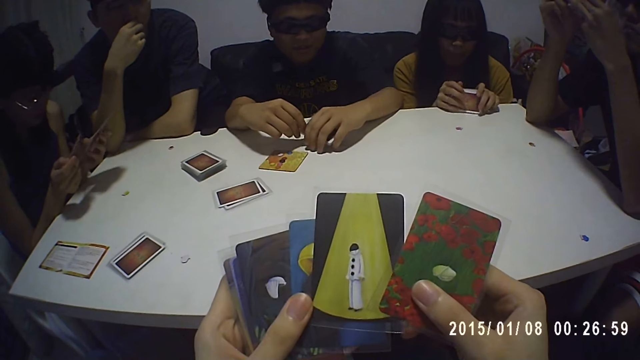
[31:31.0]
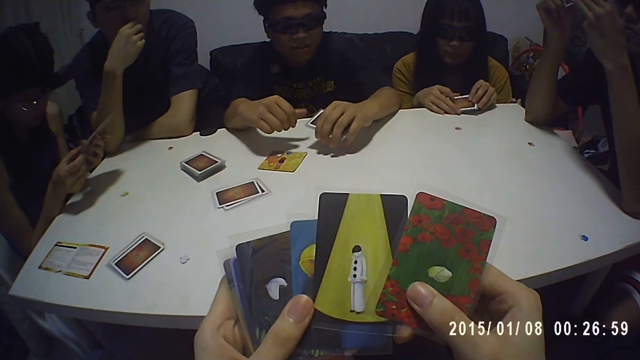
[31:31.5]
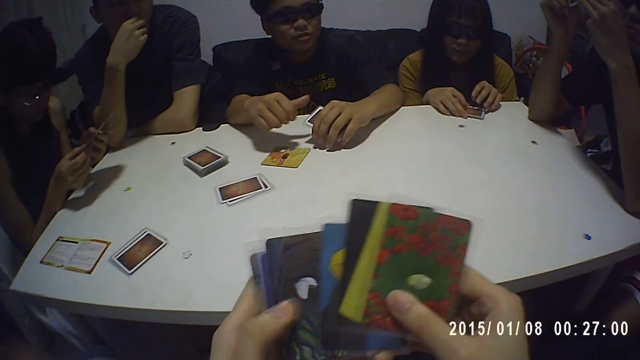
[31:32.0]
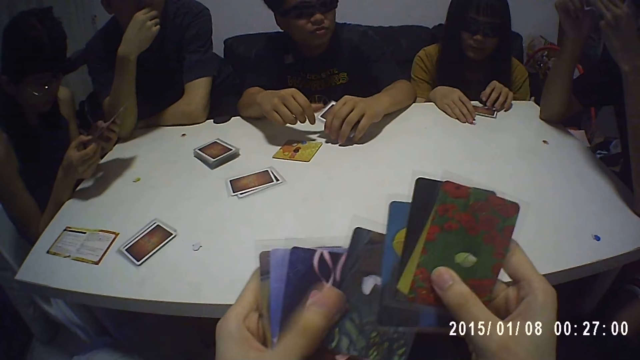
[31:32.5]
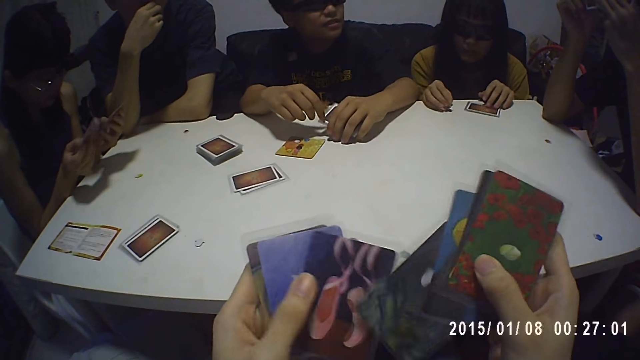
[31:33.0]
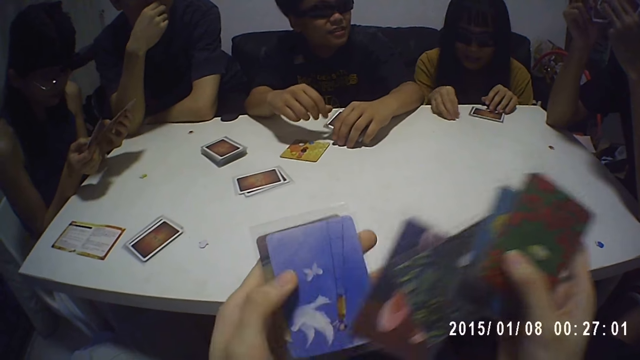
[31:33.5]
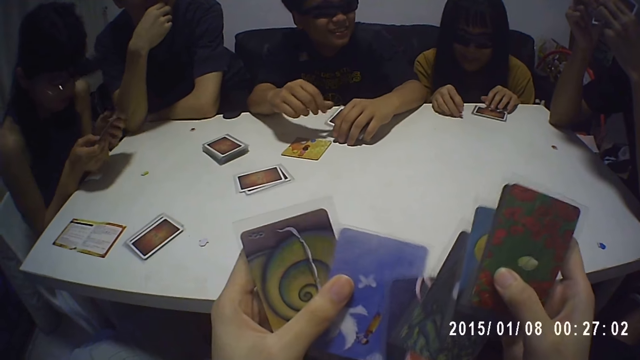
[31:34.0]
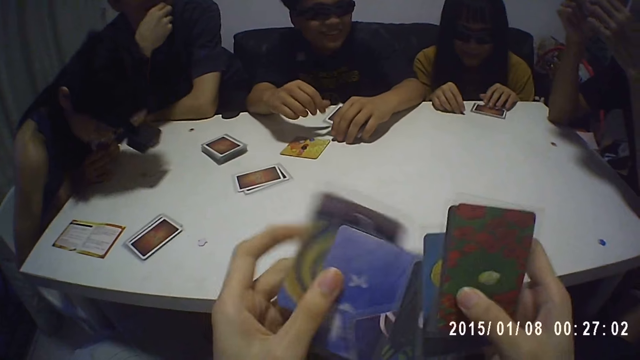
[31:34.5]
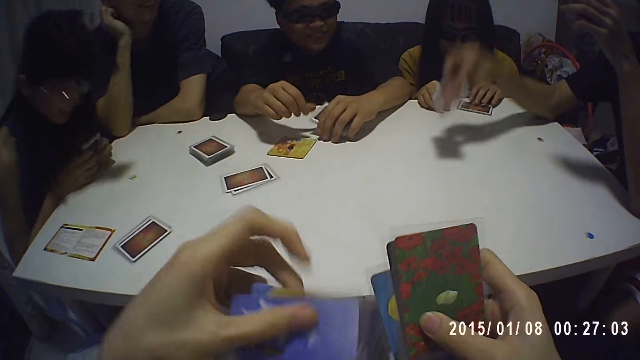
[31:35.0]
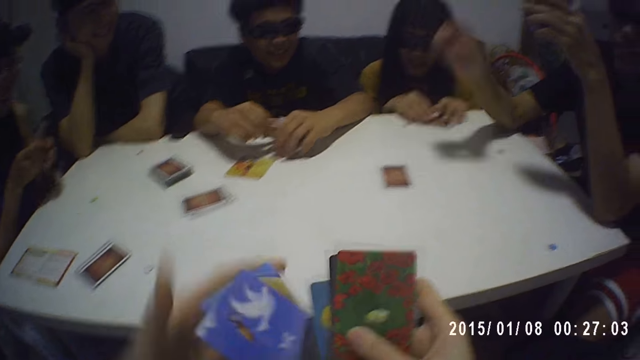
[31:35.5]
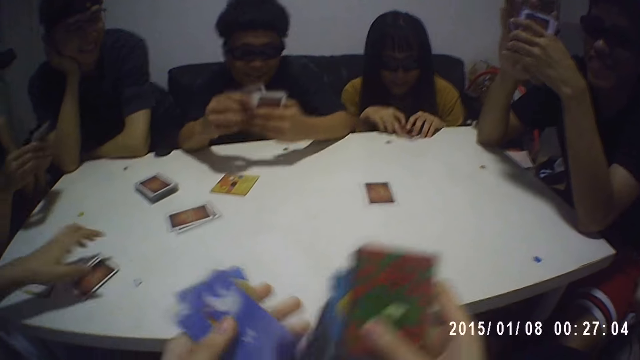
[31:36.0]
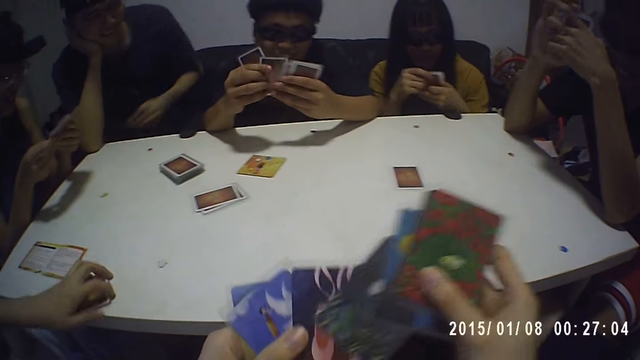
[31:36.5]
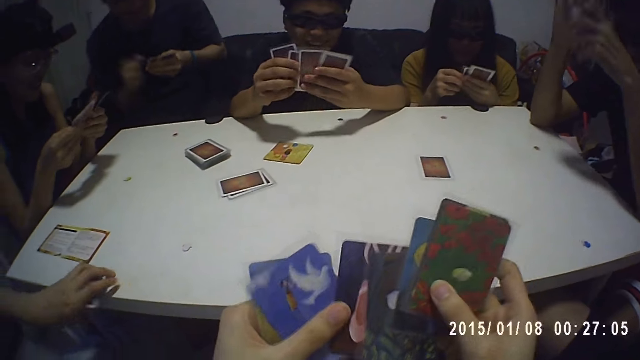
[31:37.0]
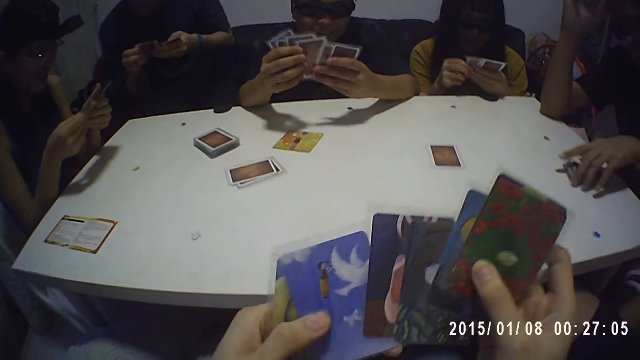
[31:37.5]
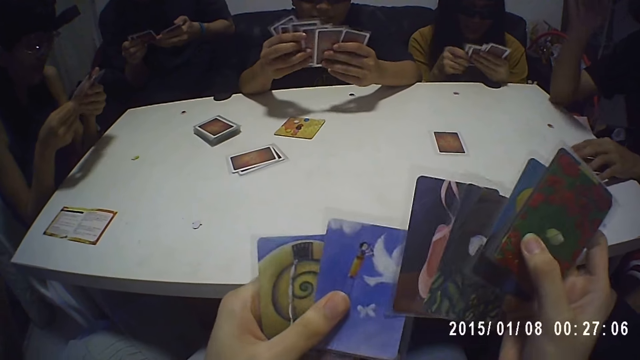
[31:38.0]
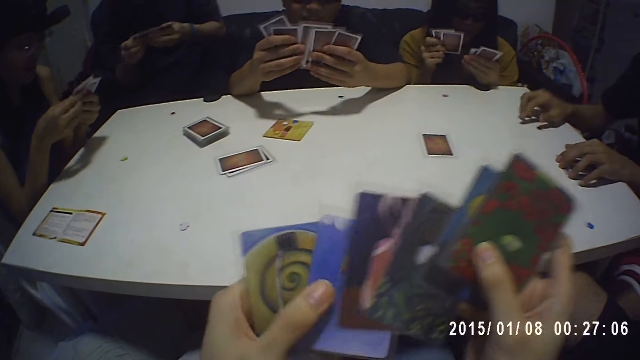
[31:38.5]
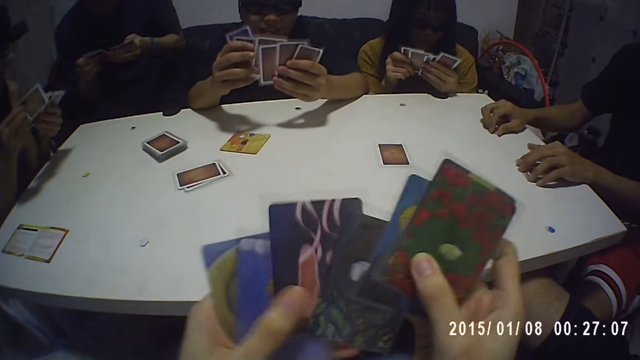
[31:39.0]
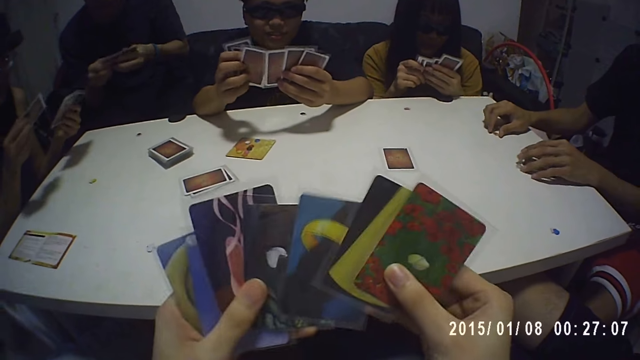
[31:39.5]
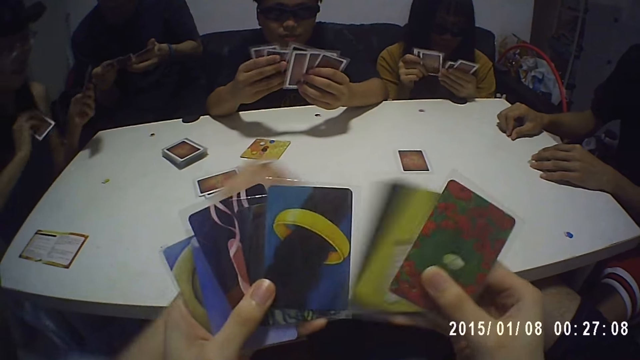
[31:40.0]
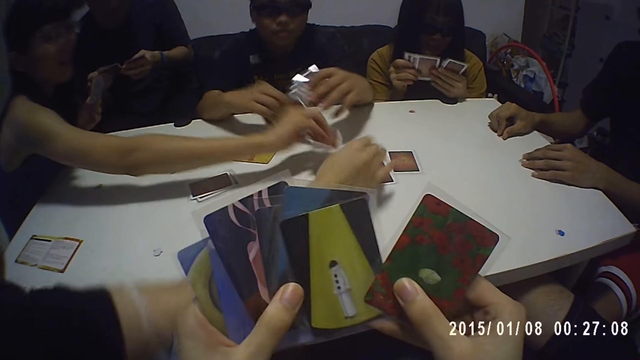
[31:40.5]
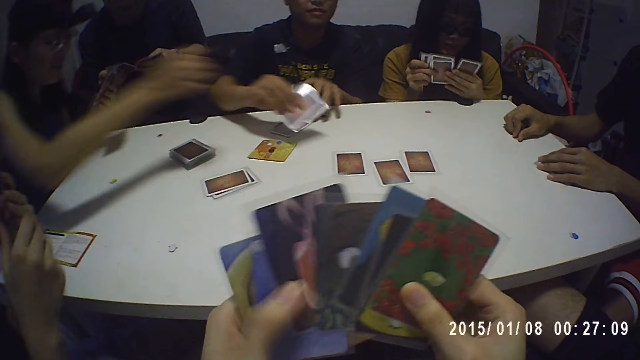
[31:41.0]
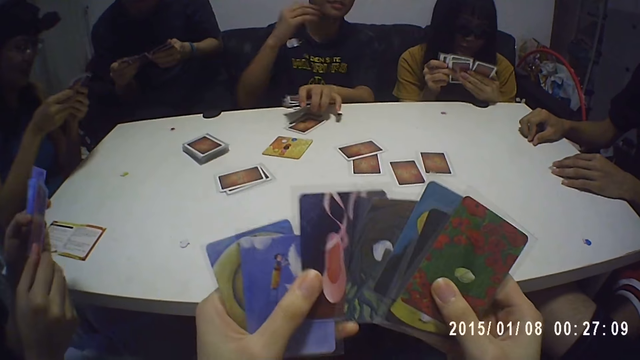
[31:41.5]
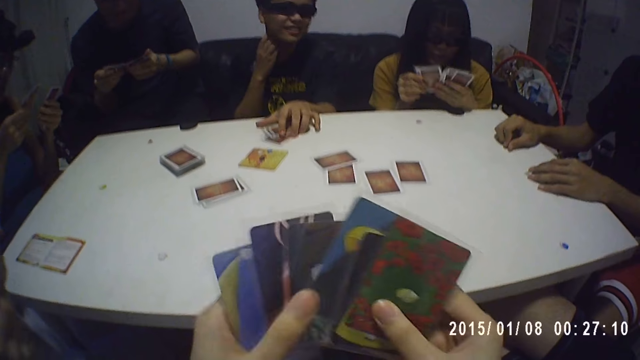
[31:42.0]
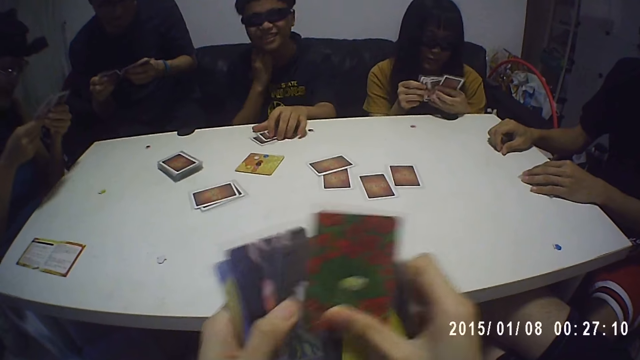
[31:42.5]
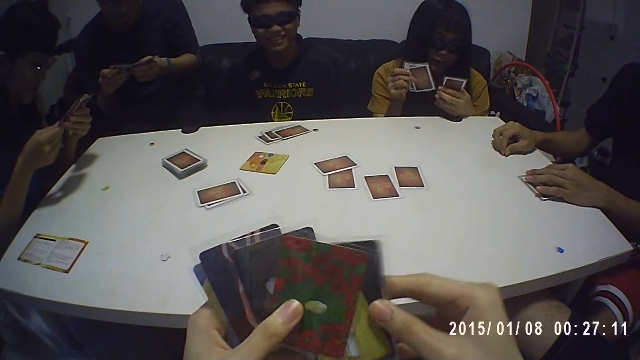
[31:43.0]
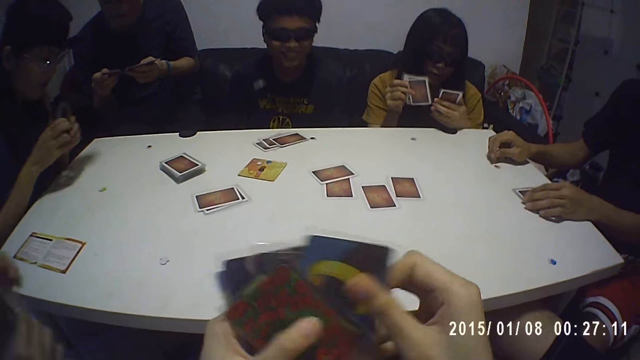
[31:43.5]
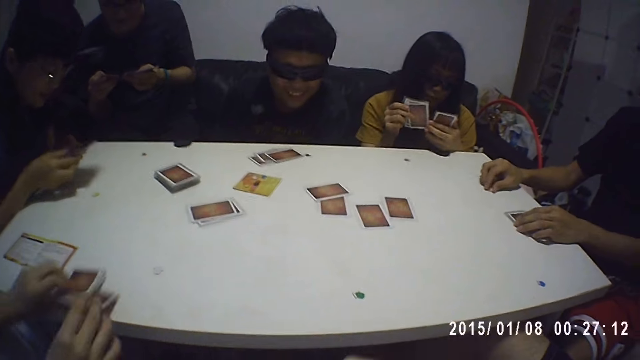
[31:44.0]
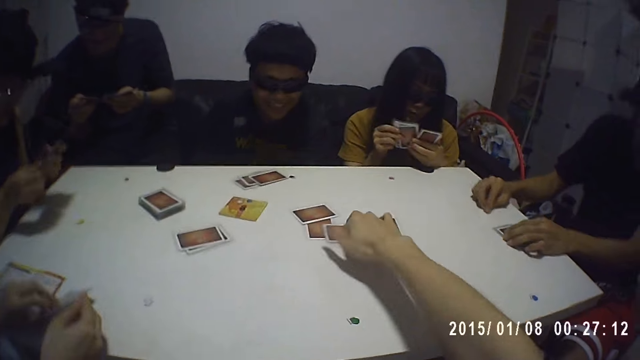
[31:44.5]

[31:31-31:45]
A lady aligns her cards on the table. She drops cards on the table. The camera wearer shuffles cards in his hands. Another lady shuffles cards in her hands. A man stares at cards on the table. Another man holds his cards on the table. A third man shuffles cards in his hands. The first lady holds a game token on the table. The third man drops a card on the table. The first lady collects cards from the table. A third lady collects cards from the table. The second man shuffles cards in his hands. The first lady shuffles cards in her hands. The first man shuffles cards in his hands. The second lady collects cards from the table. The camera wearer shuffles cards in his hands. The third man drops his cards on the table and holds a game token on the table. The third lady drops a card on the table. The second lady drops a card on the table. The second man drops a card on the table. The first lady shuffles cards in her hands. The first man shuffles cards in his hands.

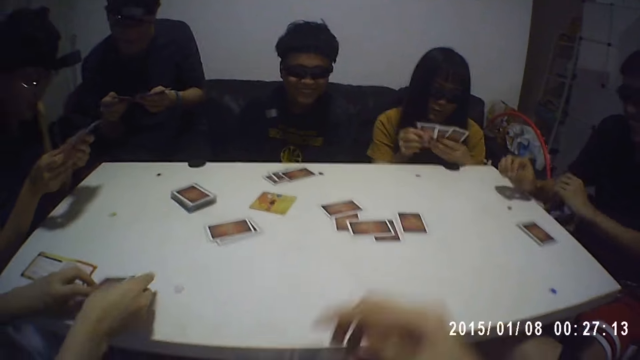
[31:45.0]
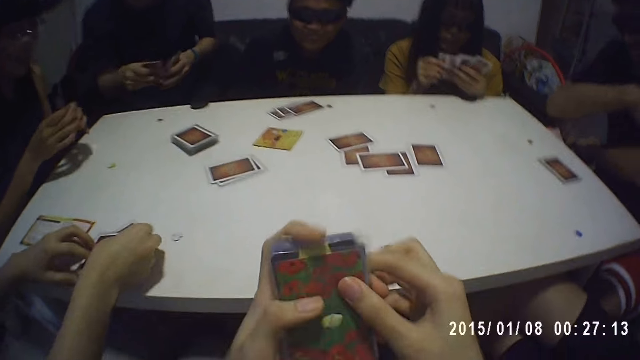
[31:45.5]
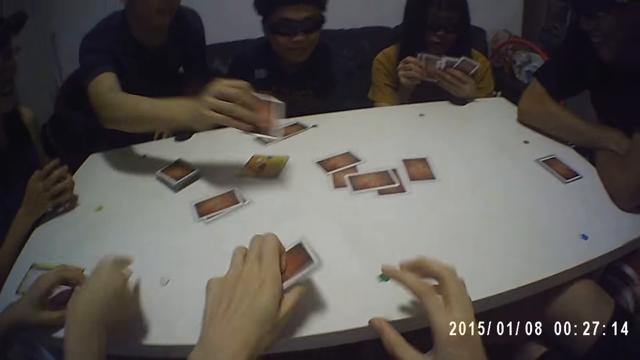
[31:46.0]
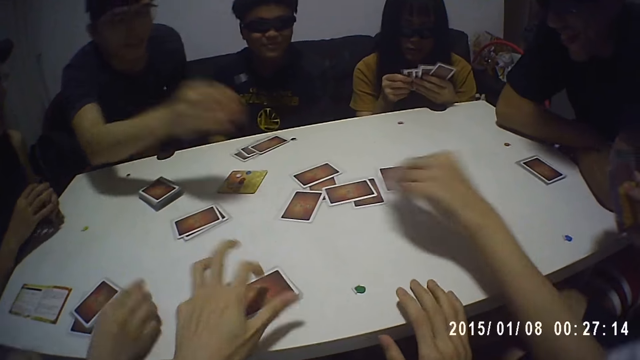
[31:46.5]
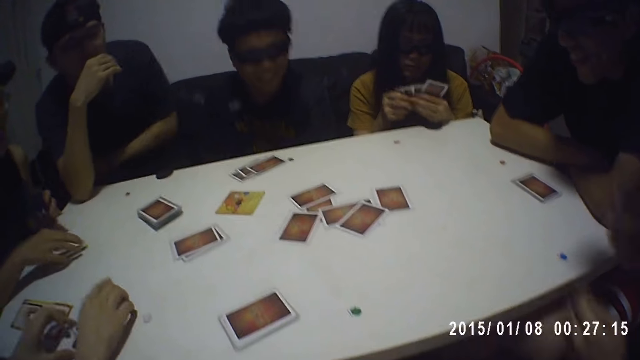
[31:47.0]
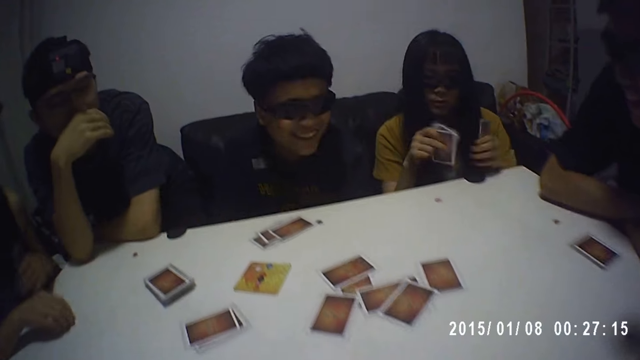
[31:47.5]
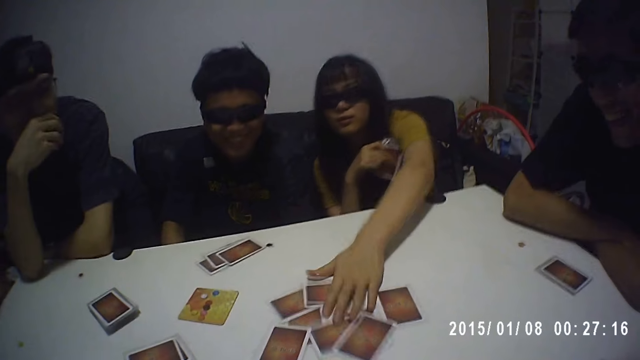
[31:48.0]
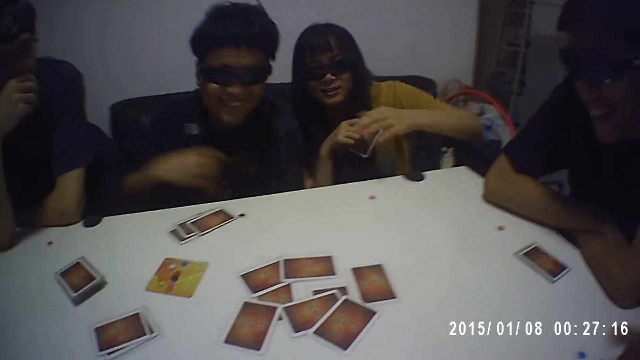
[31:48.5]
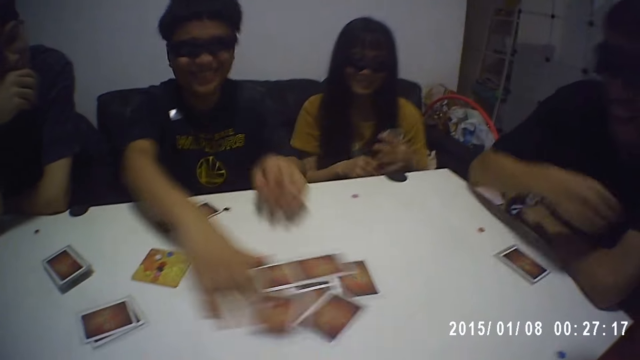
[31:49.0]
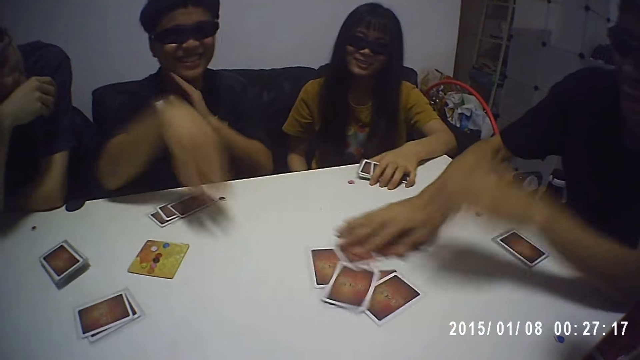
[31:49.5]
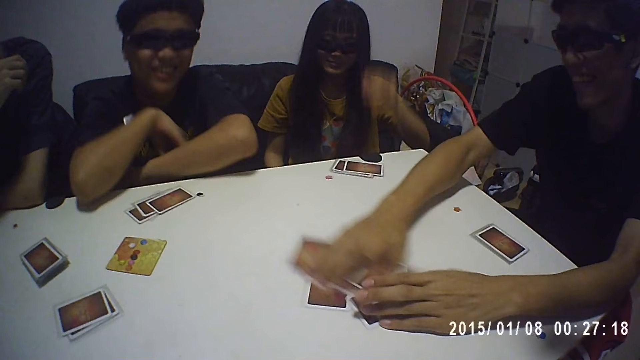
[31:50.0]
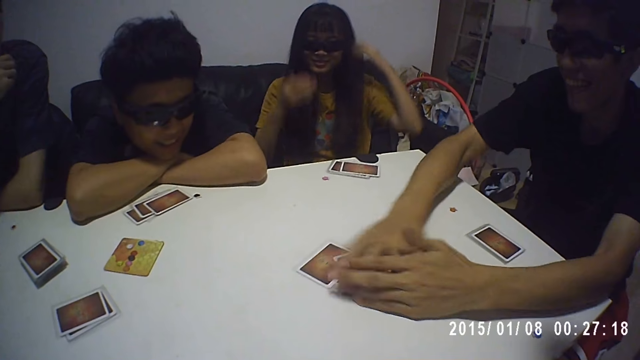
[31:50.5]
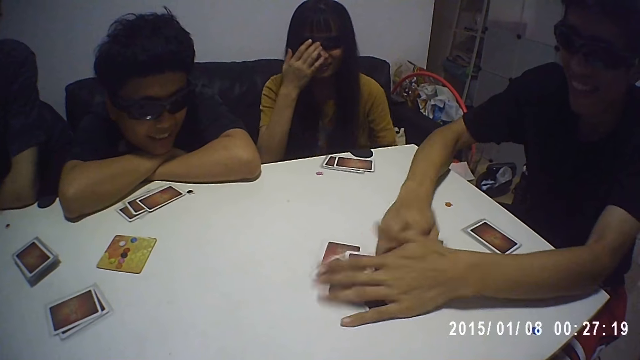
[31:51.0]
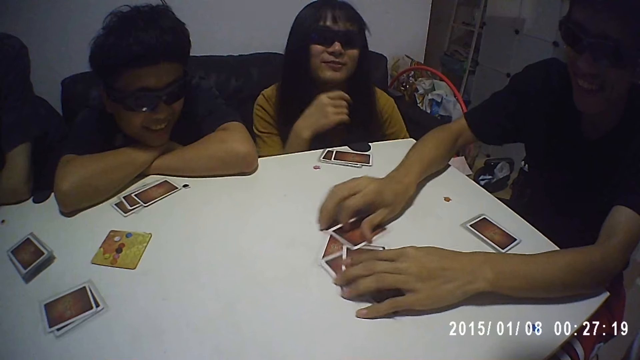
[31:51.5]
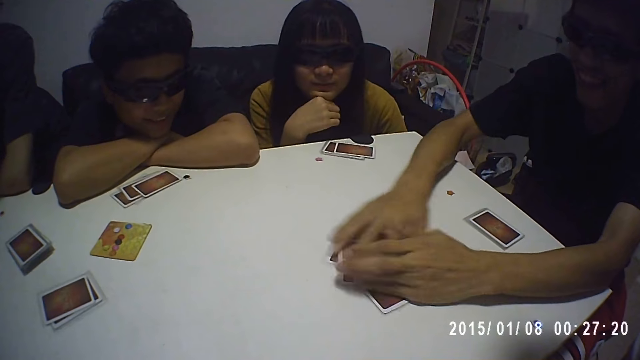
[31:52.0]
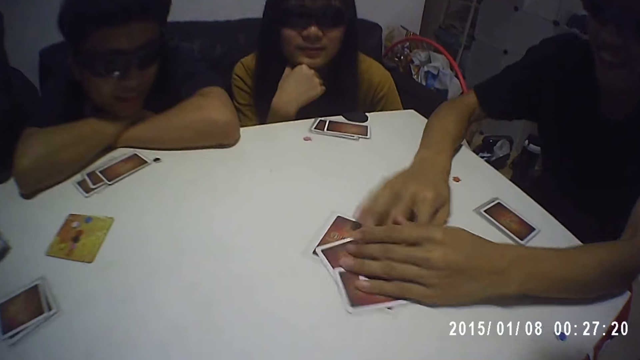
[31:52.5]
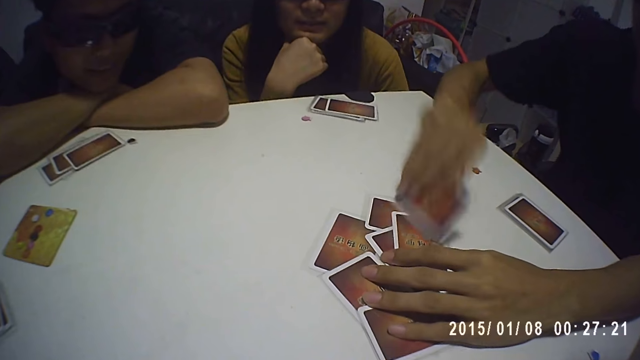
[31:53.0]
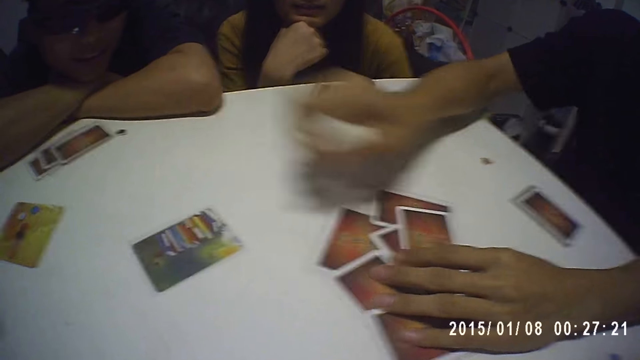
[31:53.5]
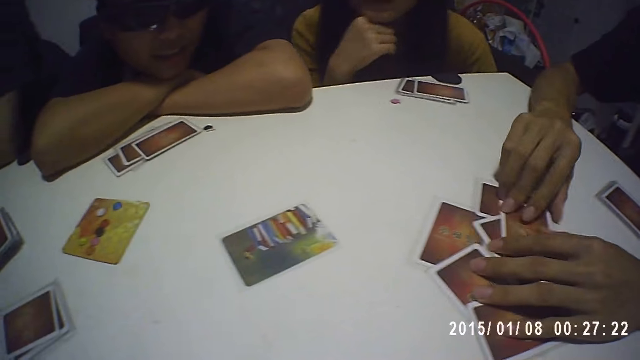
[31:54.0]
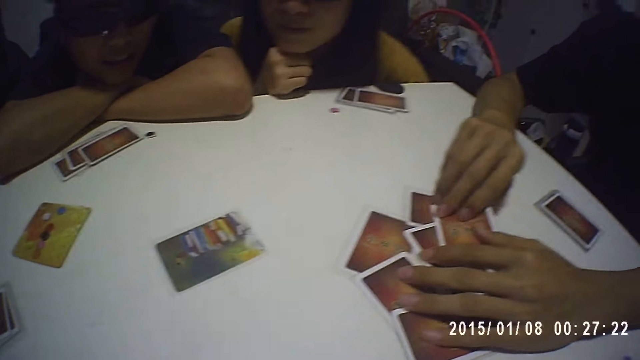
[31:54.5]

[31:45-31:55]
The camera wearer puts a card on the table with his right hand. He puts the other cards on the table with his left hand. A man shuffles the cards on the table with both hands.
